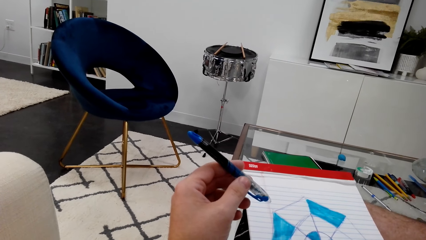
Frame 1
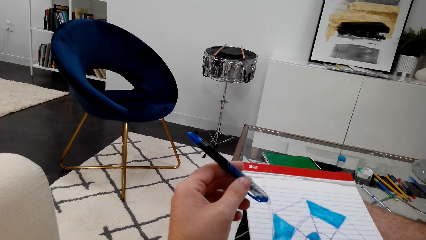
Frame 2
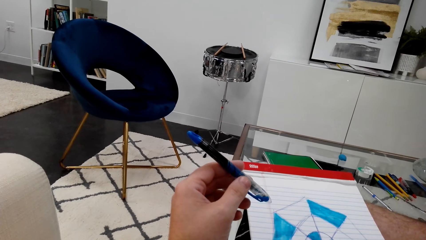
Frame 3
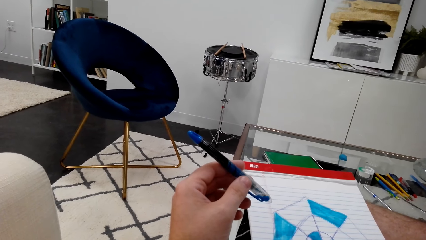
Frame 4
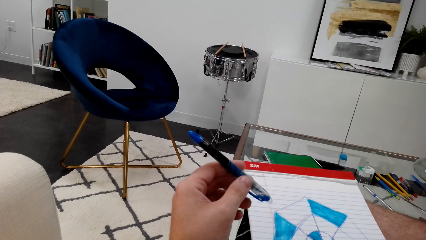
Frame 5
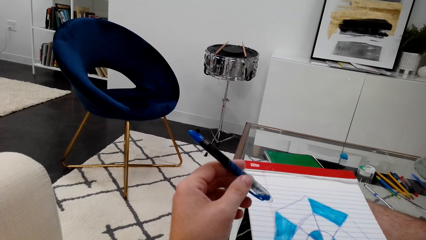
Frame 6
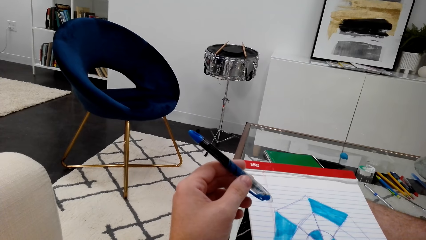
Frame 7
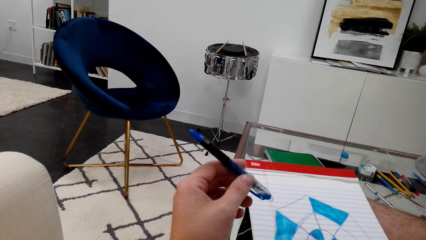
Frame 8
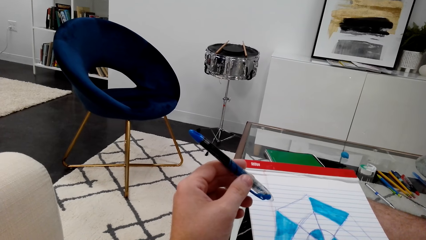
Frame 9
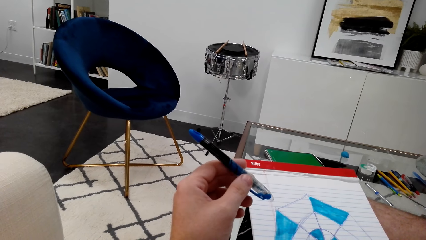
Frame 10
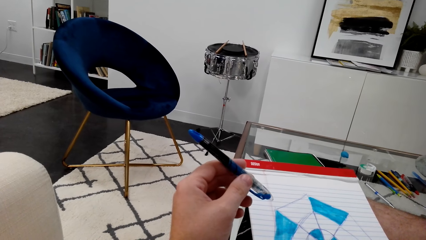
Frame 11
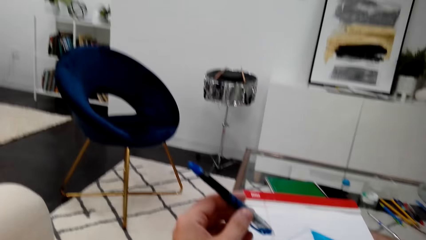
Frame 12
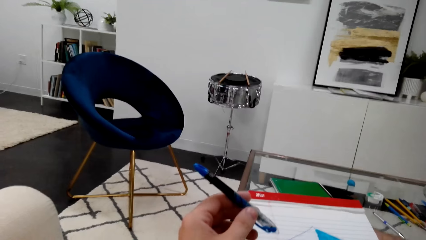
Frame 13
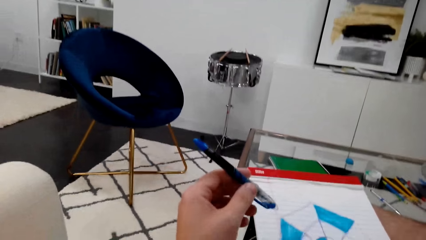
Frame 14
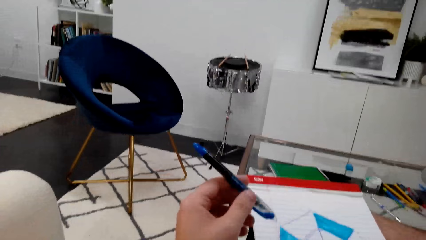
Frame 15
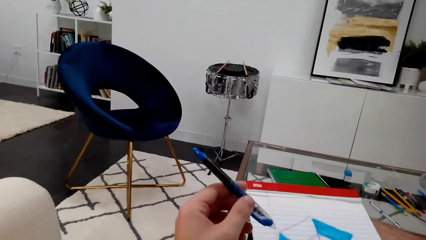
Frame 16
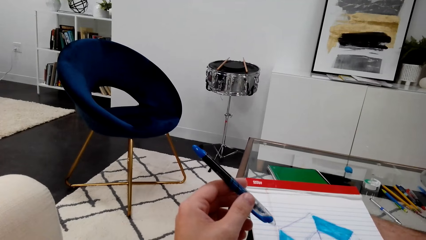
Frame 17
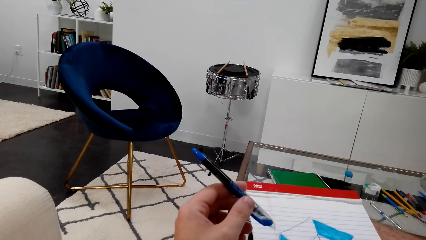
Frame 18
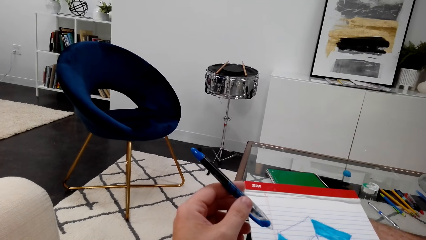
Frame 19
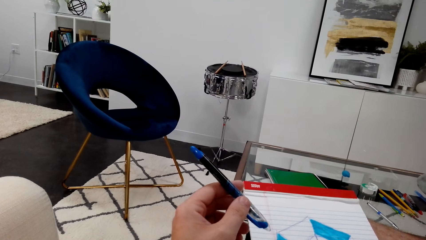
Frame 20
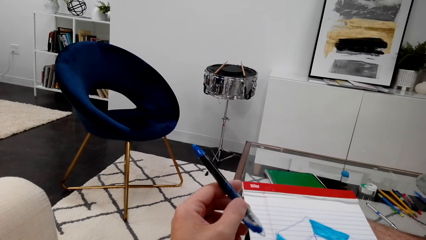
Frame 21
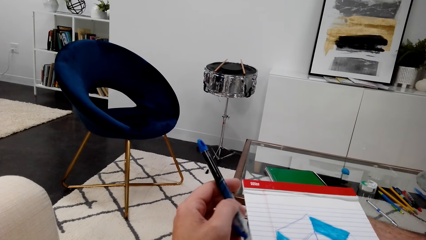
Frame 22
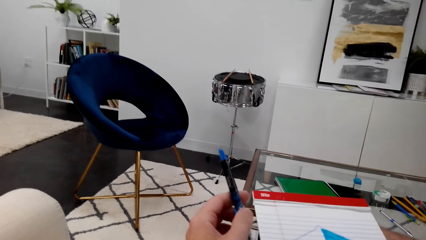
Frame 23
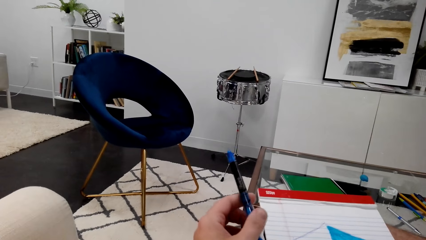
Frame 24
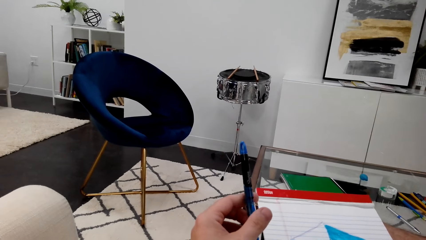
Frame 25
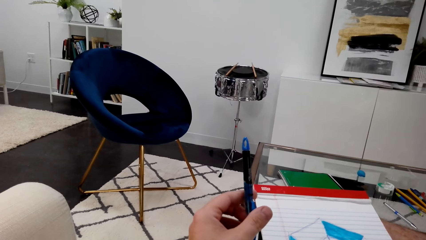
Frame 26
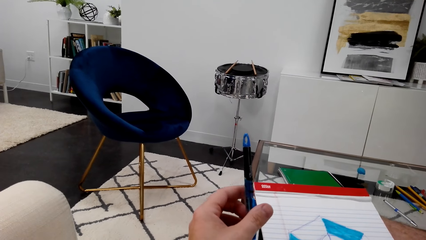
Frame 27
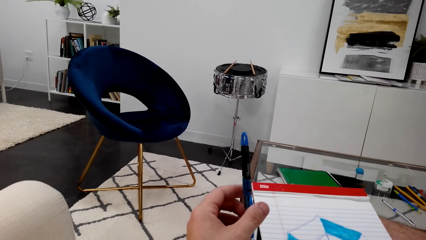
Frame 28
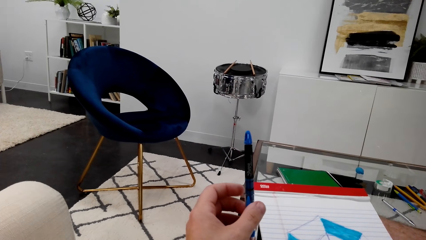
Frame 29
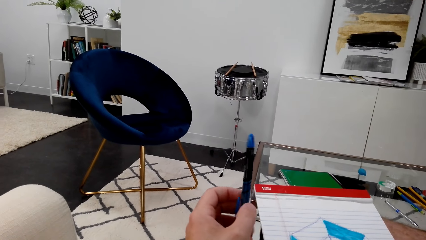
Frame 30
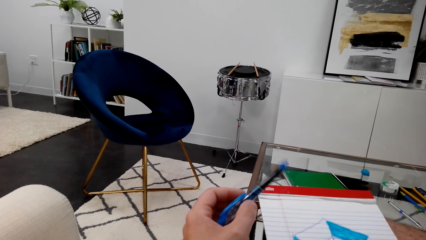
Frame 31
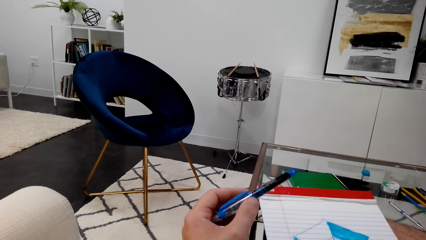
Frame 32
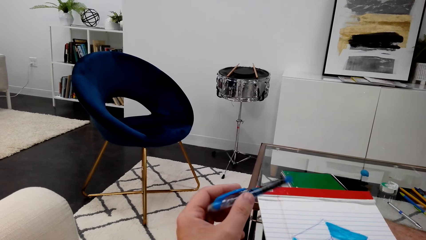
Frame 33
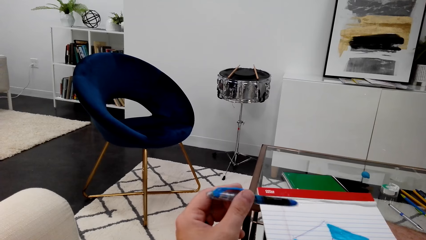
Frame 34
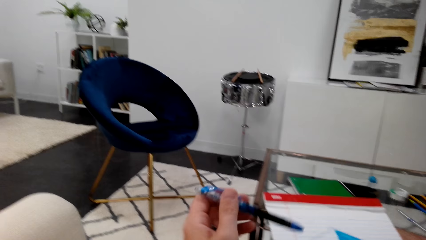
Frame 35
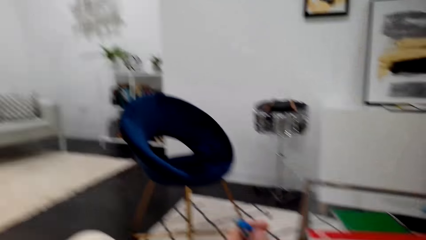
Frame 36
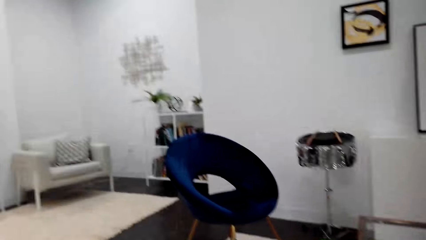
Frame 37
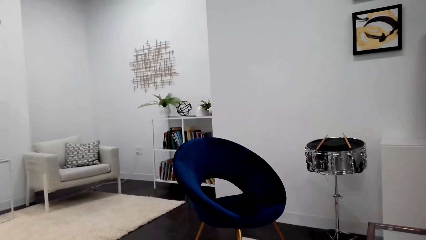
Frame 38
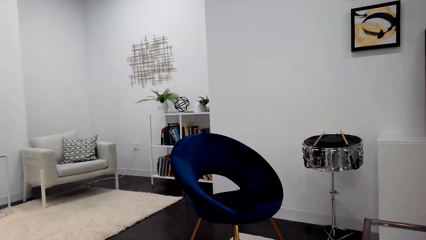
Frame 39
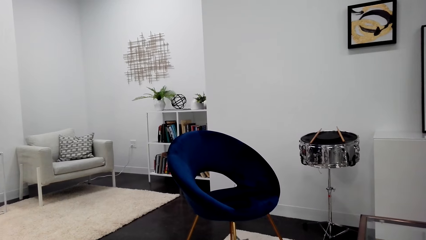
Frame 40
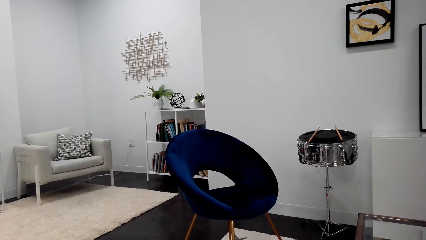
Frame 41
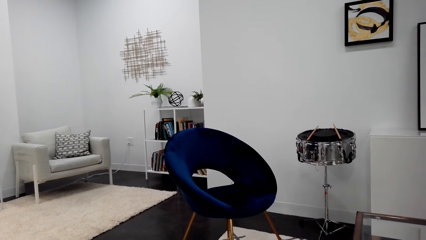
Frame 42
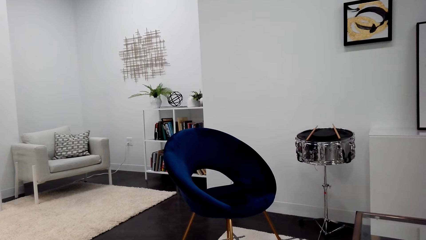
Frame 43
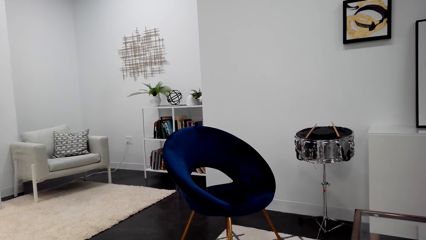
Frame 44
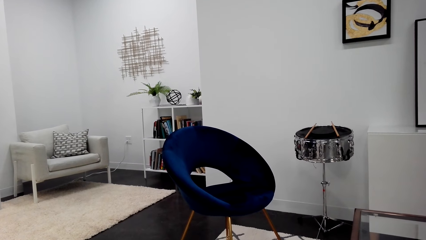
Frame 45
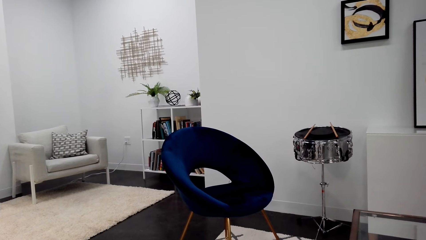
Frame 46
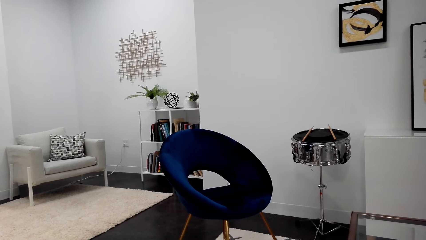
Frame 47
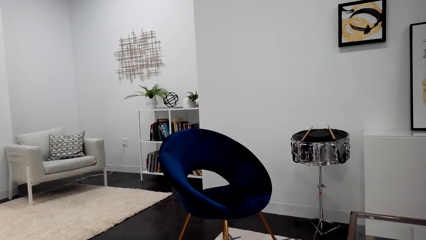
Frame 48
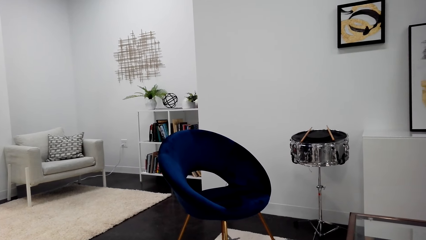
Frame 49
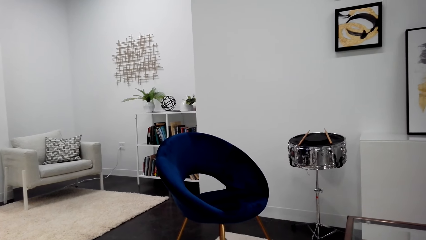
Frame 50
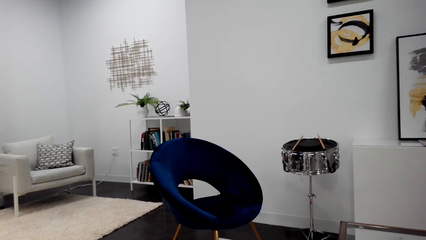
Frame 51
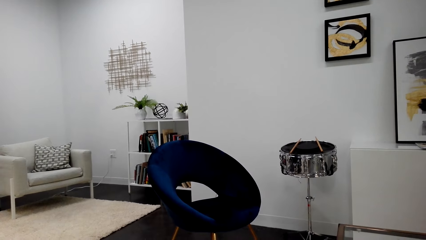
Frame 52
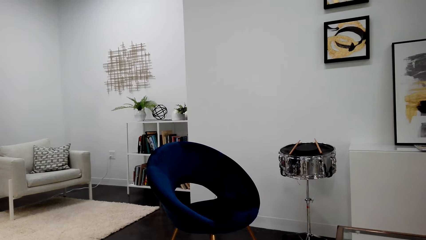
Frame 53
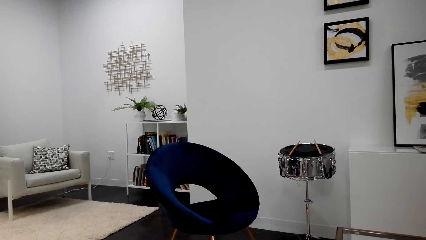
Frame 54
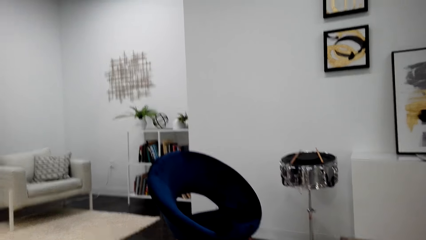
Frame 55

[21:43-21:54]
The camera wearer looks around the apartment.

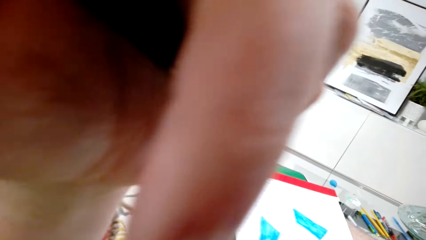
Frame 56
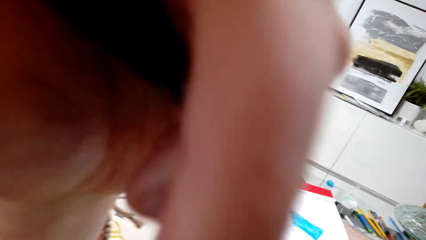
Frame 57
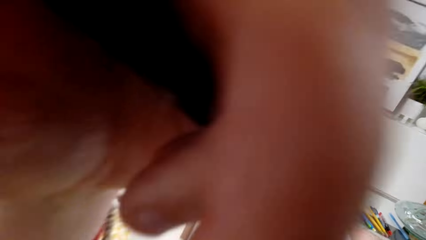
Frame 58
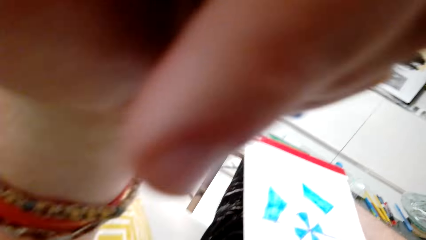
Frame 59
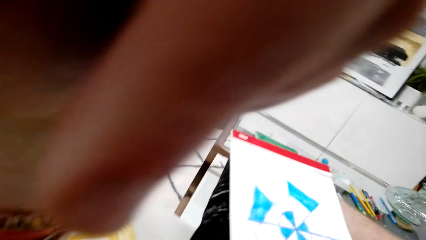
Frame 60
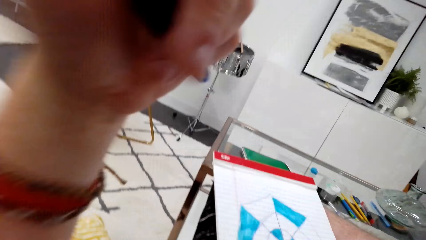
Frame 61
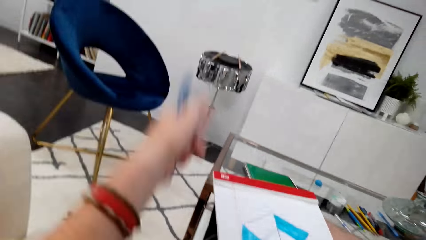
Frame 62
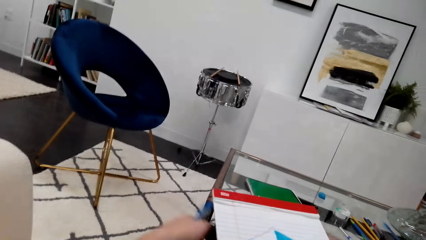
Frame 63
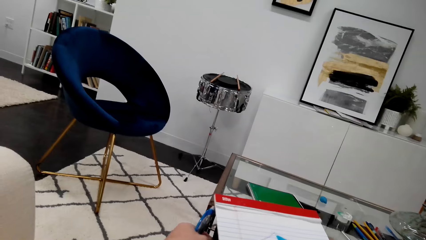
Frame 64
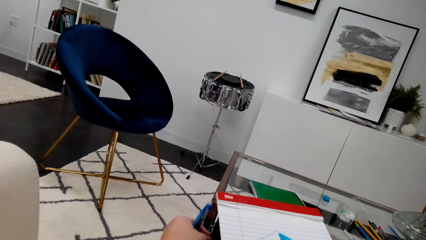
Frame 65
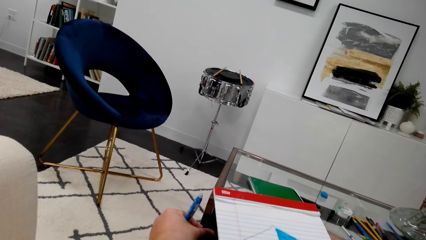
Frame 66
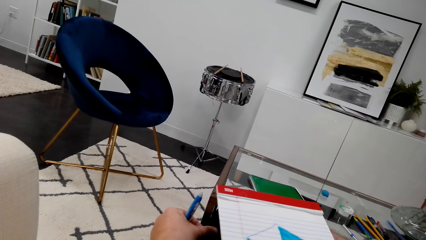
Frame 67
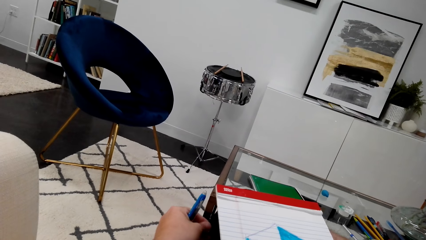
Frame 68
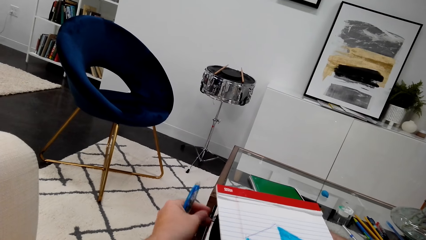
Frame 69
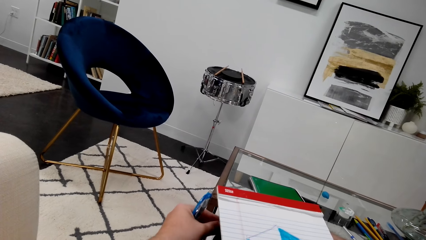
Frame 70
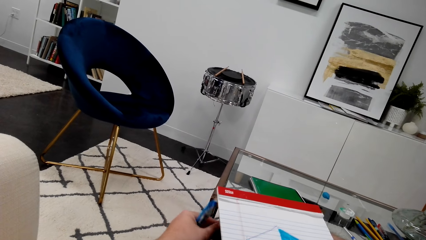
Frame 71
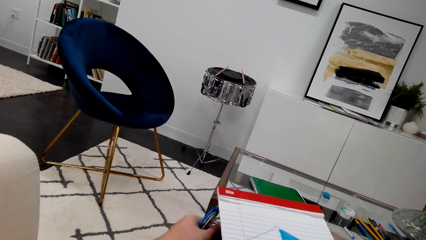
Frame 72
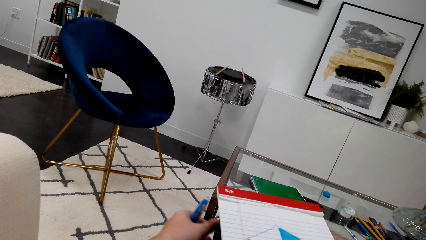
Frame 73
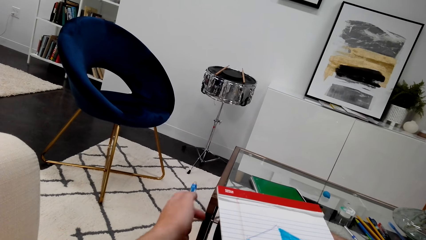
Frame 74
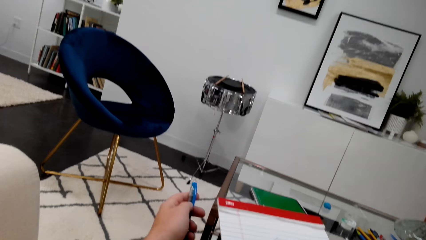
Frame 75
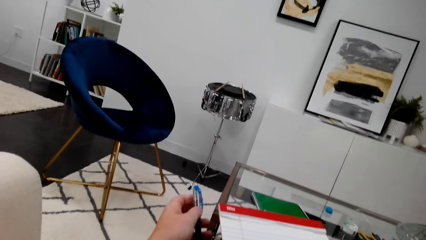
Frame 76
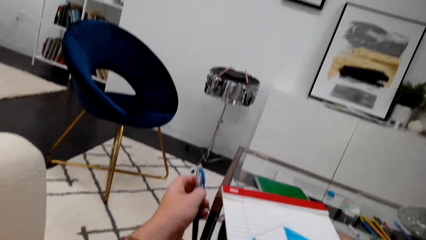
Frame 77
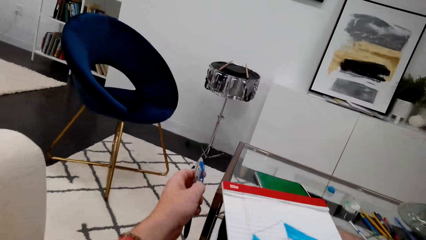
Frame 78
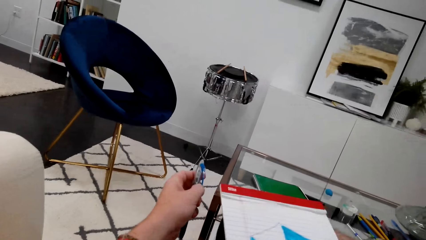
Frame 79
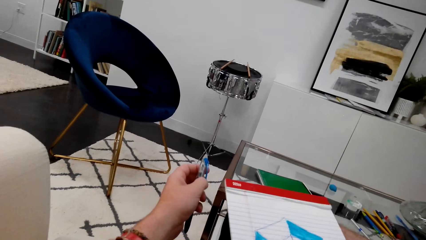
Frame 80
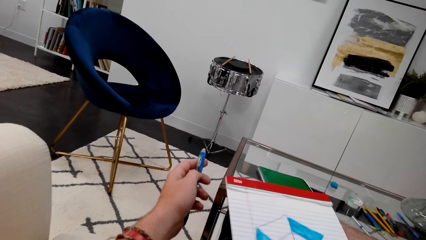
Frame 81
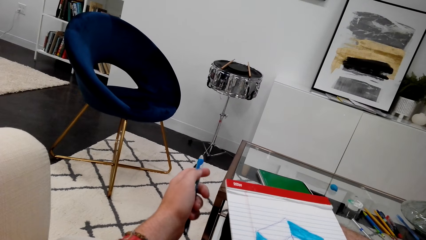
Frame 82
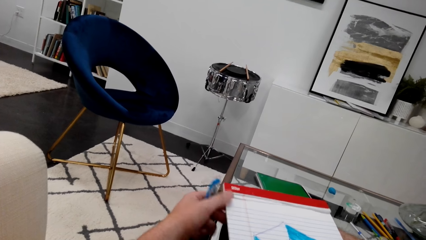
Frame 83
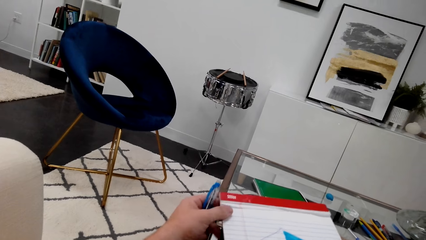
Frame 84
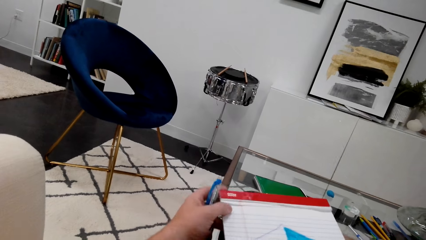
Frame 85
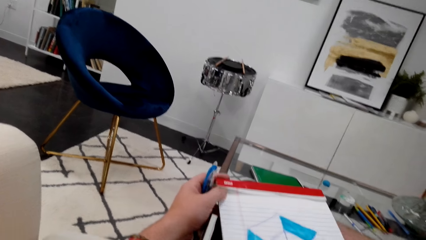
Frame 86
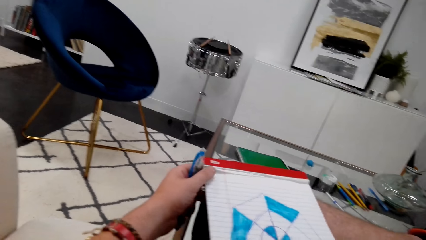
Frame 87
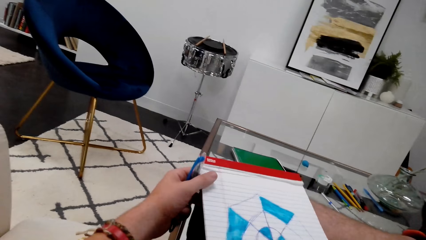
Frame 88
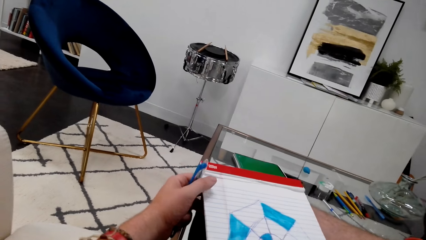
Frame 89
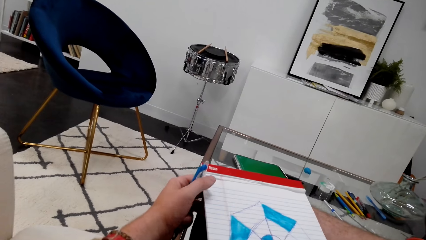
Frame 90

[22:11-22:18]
The camera wearer speaks on the phone. They stare at a book.
